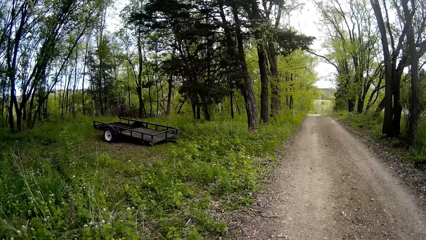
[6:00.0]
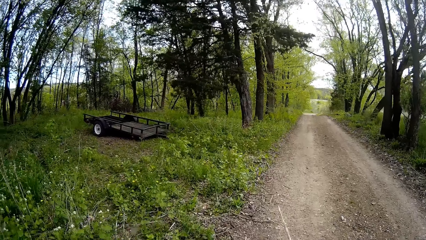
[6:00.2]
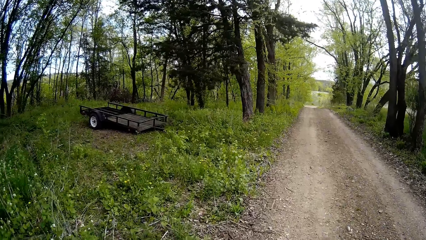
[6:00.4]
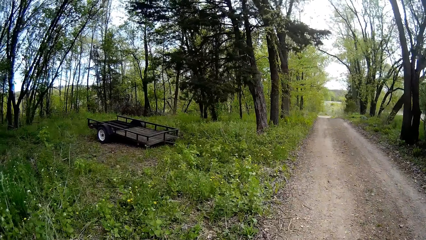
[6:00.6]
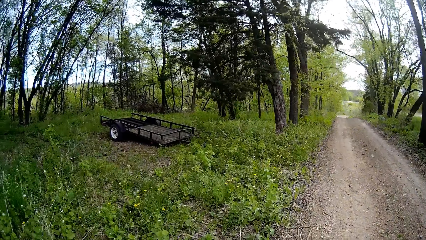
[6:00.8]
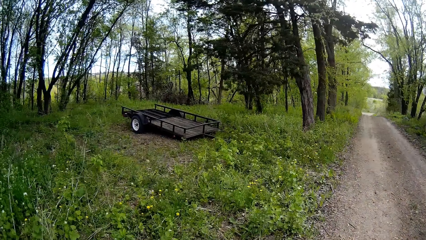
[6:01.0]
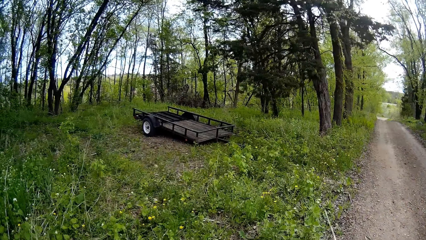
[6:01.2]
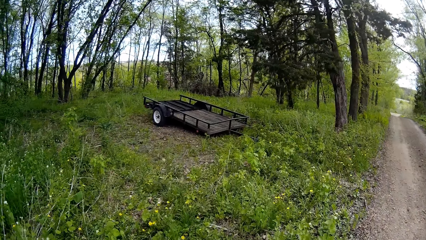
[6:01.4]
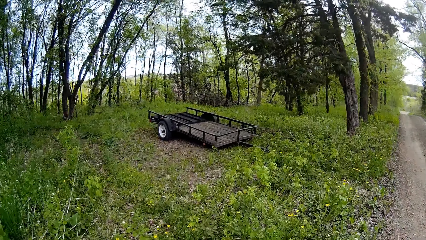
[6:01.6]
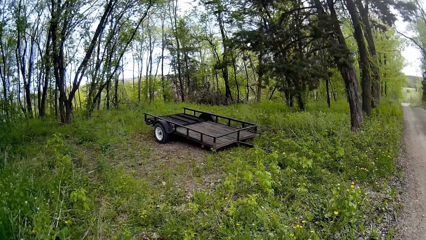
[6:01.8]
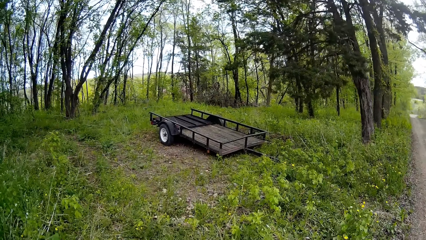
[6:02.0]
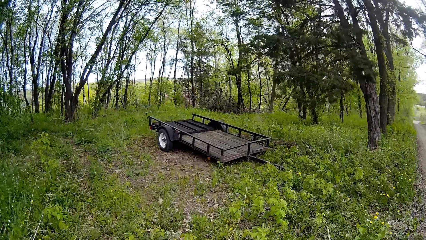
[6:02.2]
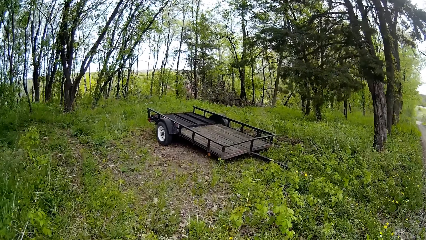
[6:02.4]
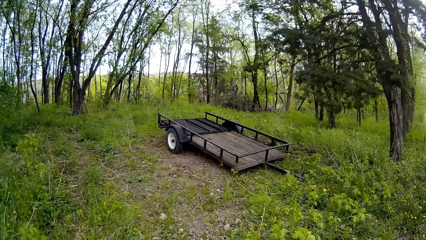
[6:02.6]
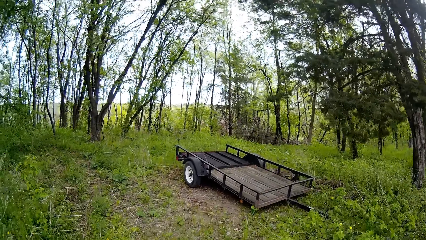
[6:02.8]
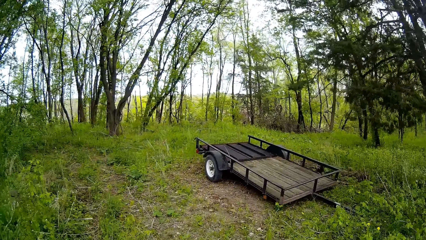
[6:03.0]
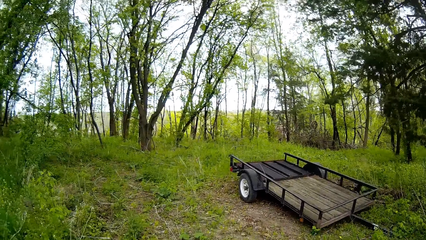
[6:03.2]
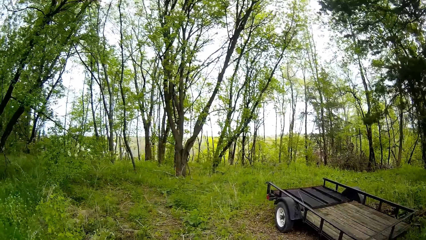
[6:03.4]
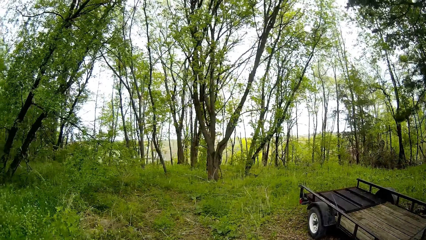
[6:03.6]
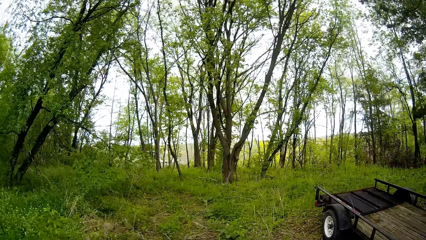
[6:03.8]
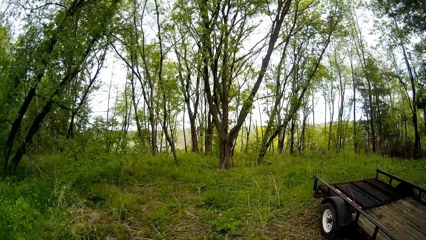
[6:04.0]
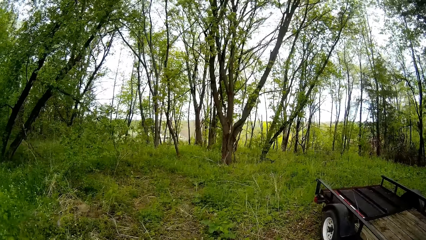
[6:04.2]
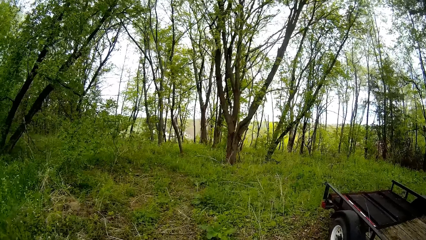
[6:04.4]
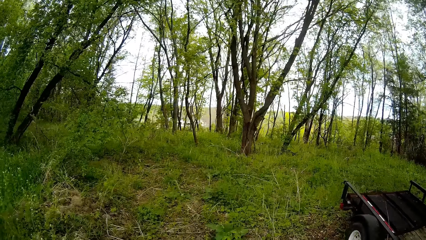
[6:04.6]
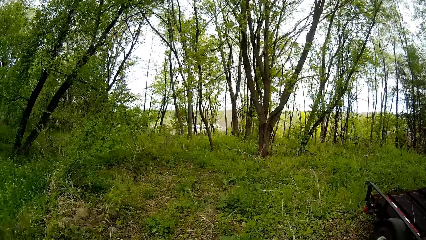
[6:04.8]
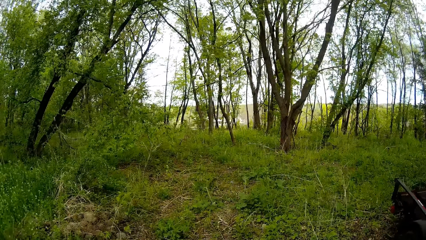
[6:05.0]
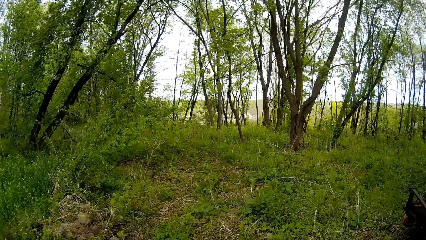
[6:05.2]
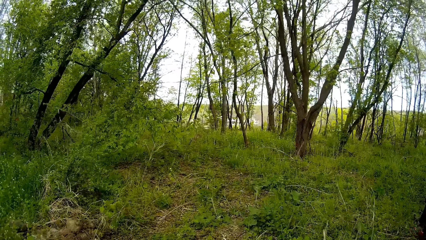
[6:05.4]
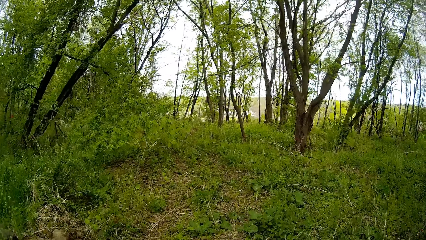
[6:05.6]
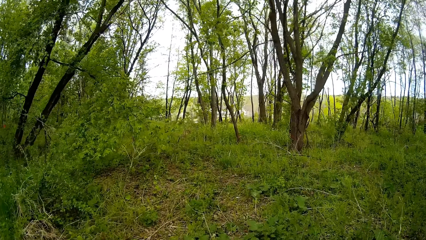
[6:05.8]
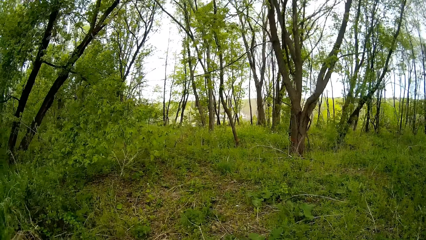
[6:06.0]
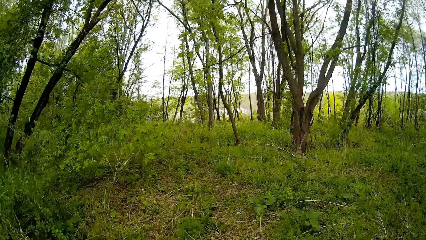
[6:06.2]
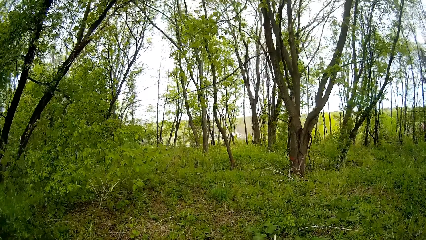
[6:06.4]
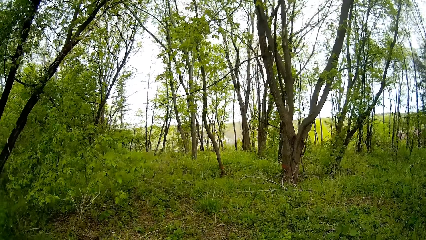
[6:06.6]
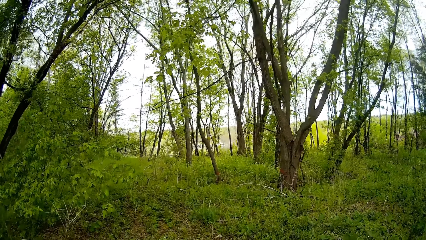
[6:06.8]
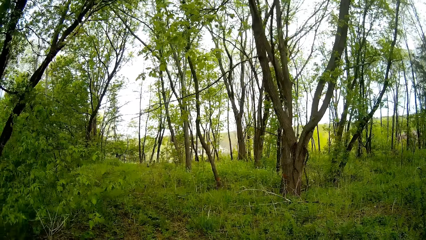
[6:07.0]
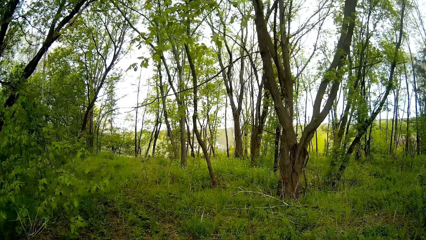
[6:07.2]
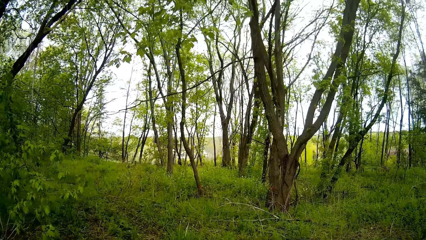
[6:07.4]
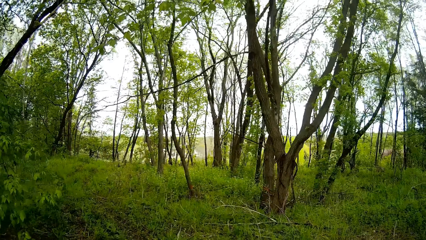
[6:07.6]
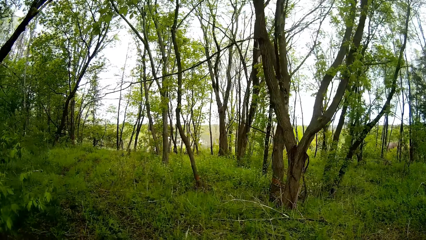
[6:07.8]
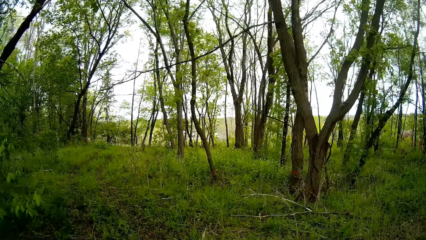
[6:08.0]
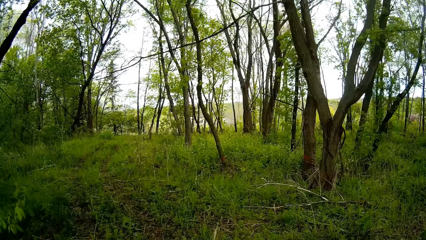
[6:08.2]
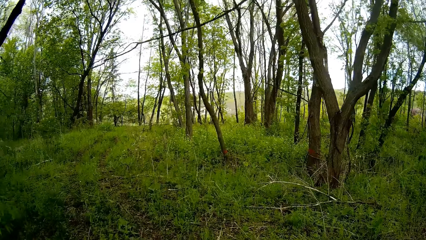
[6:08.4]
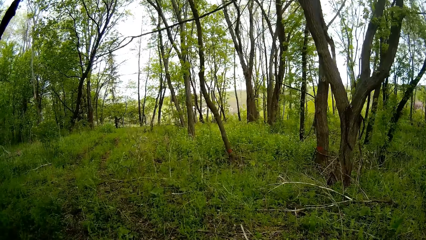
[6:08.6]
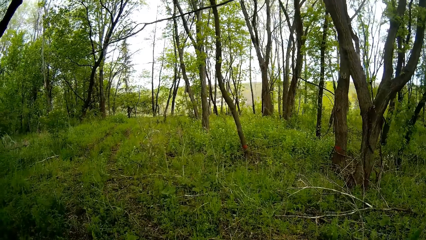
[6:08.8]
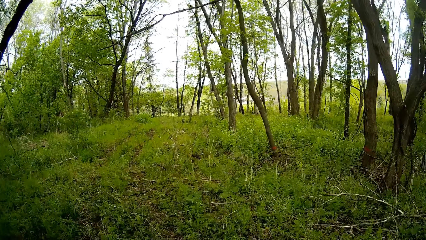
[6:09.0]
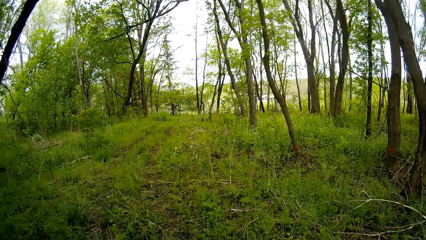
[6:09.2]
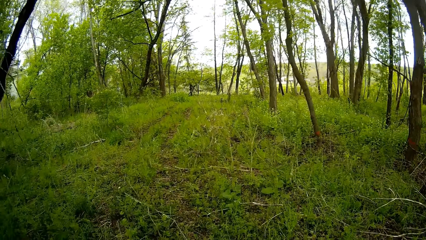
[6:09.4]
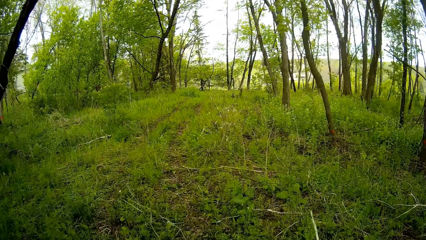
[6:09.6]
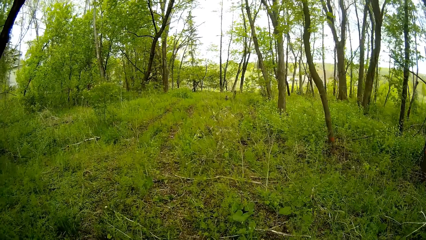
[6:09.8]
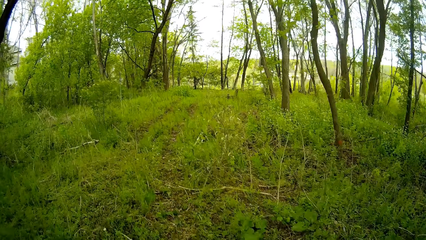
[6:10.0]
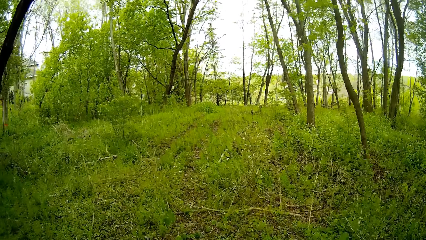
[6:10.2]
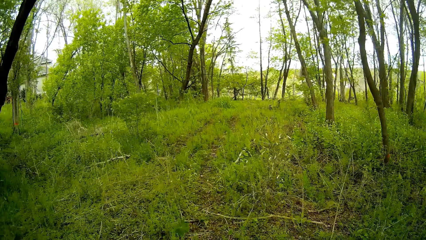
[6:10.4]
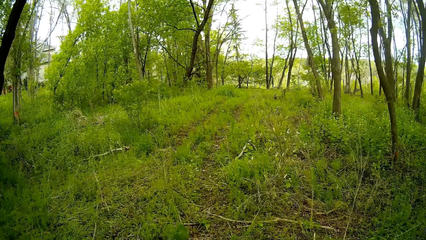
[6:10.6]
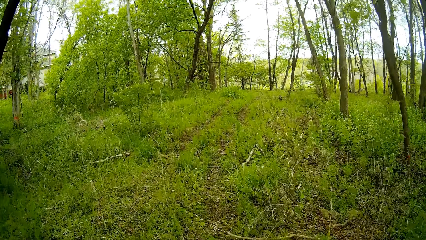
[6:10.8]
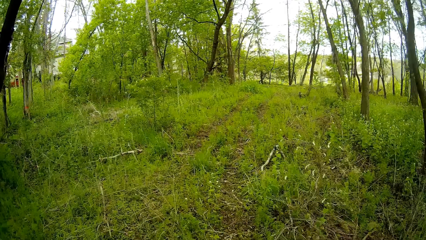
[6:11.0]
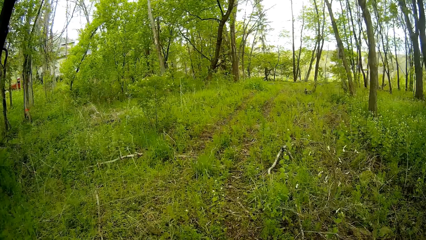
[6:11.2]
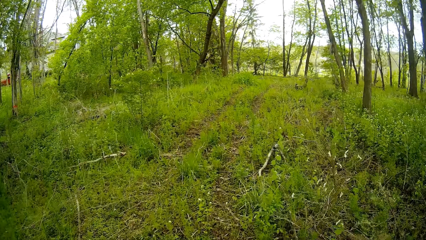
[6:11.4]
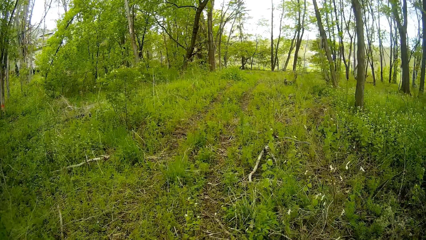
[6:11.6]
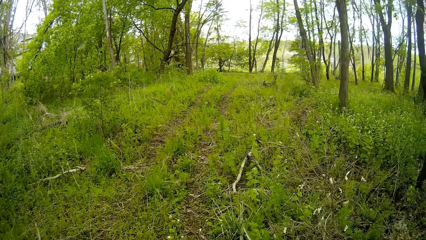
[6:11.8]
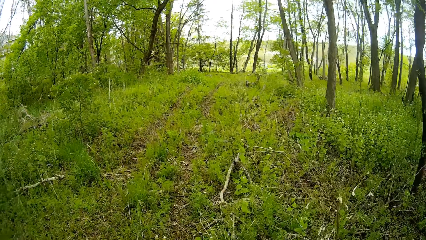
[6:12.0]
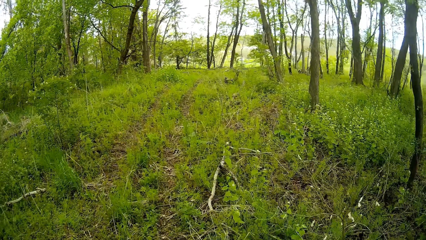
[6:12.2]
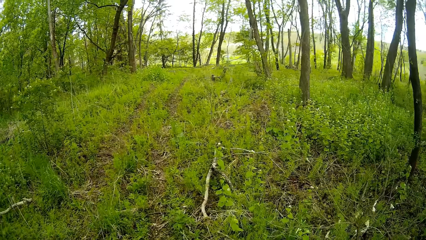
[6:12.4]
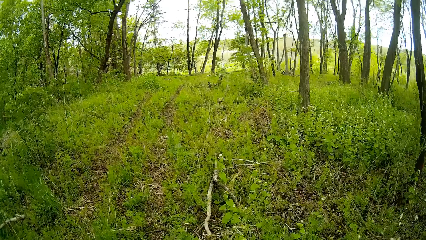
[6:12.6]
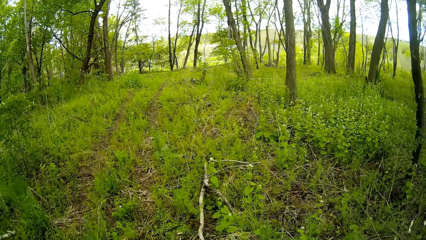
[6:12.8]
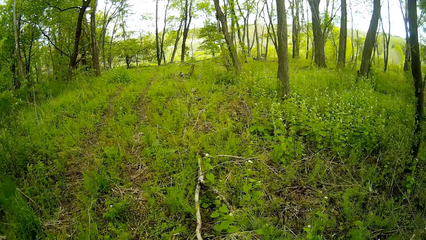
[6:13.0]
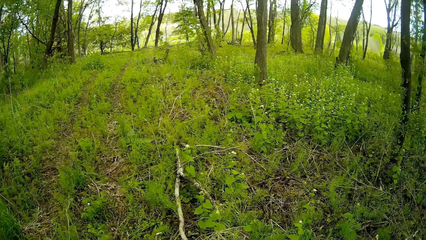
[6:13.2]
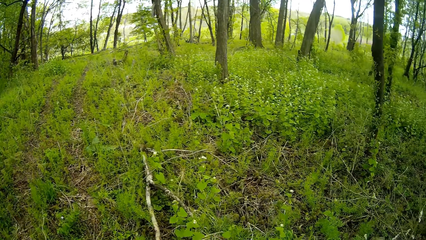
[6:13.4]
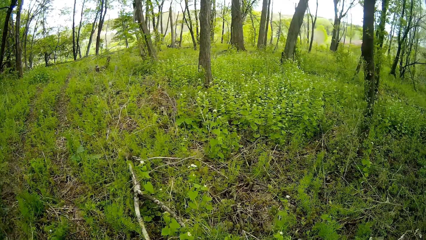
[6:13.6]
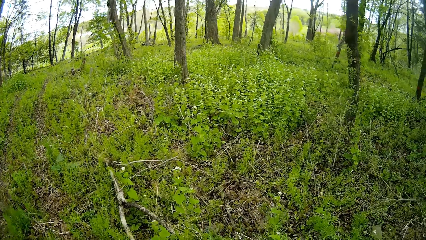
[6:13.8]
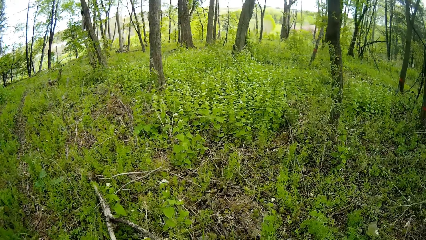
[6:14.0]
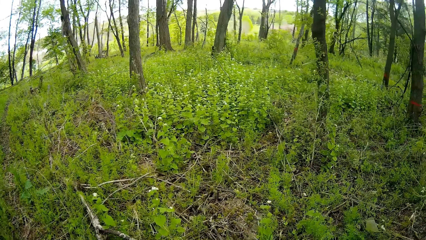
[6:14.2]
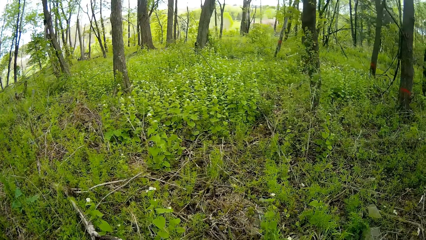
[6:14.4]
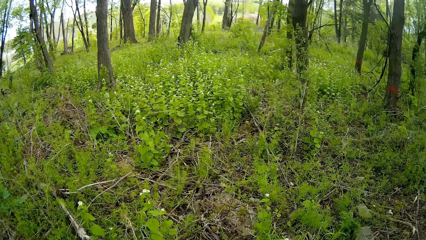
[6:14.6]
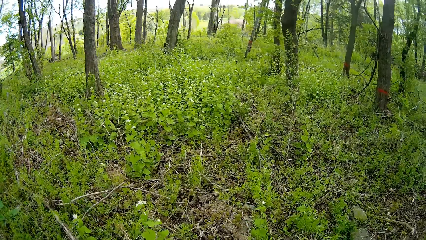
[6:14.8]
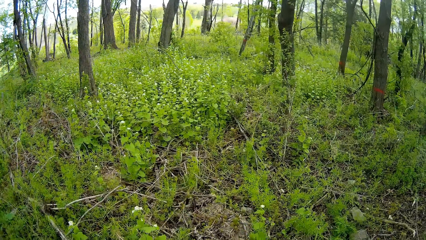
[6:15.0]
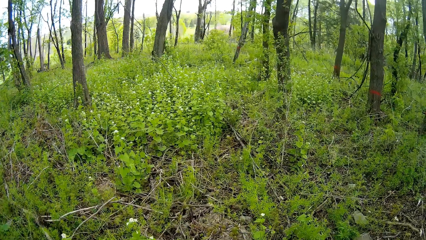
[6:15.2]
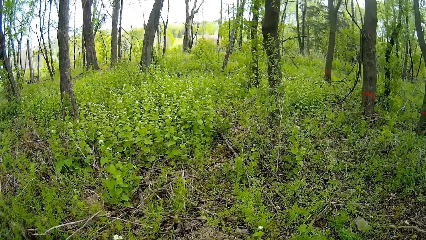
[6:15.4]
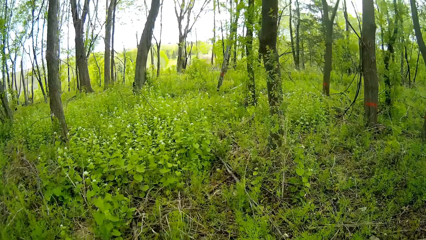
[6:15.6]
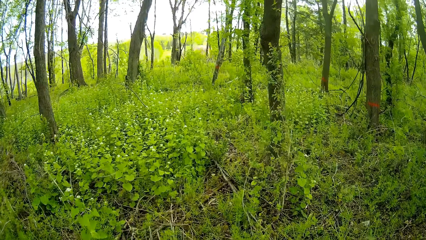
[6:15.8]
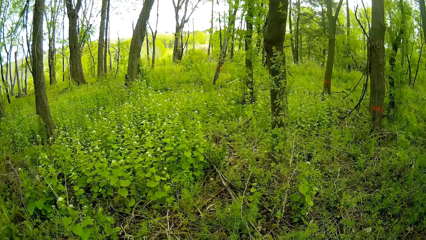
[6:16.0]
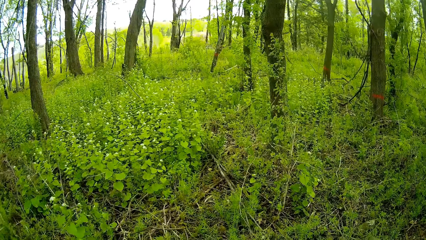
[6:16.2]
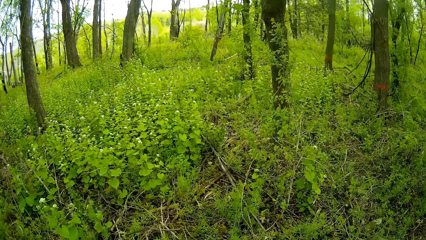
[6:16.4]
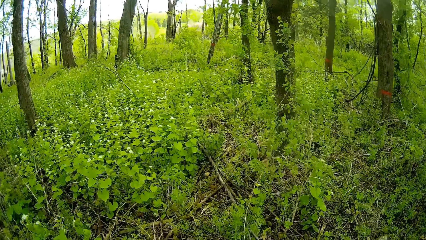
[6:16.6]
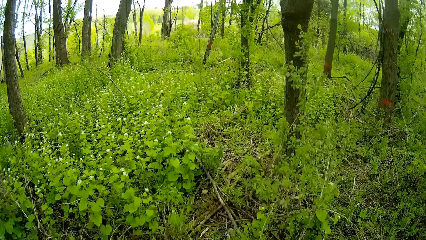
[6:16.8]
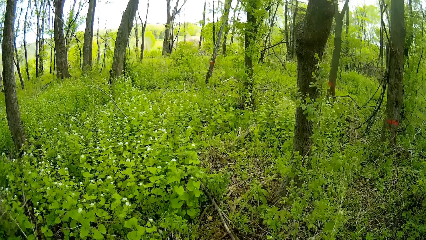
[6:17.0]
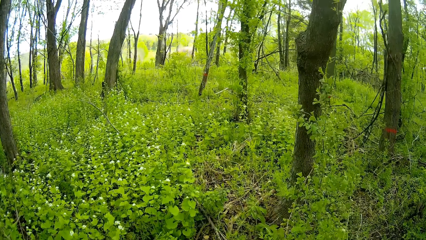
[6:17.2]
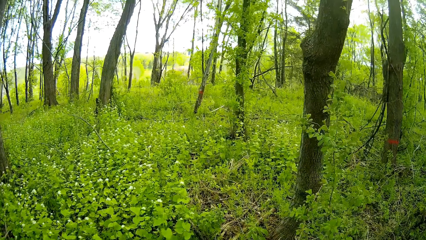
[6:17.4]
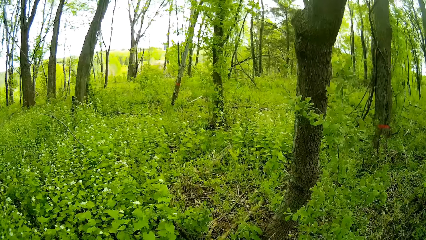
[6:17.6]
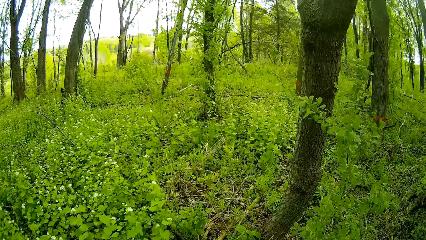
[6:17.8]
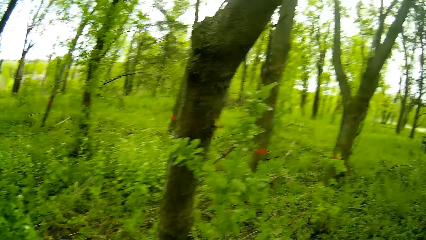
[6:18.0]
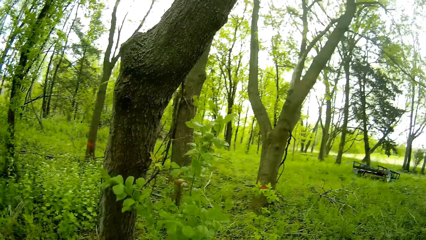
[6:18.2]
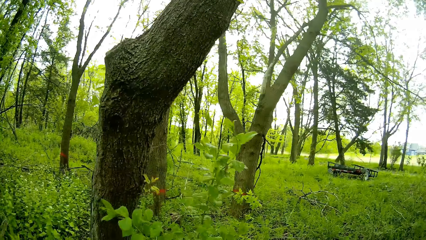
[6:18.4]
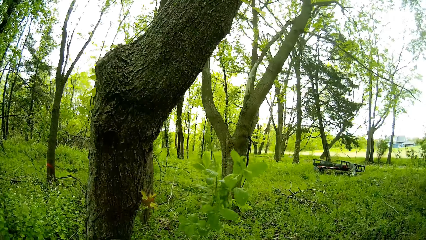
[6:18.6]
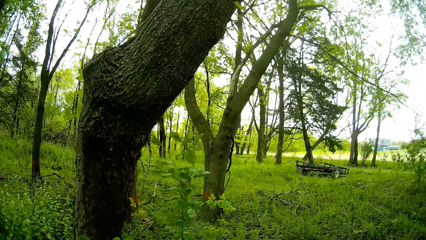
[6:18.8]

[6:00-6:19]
The camera wearer walks to the left. They walk inside the bush.
